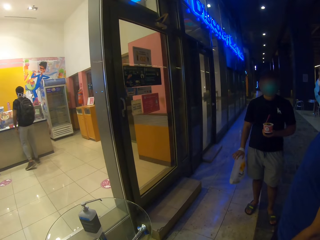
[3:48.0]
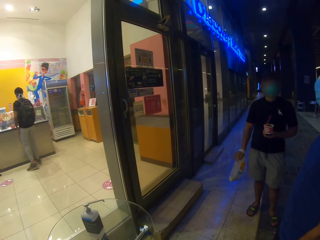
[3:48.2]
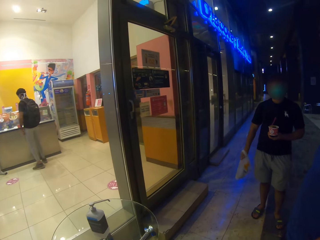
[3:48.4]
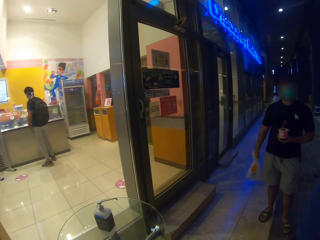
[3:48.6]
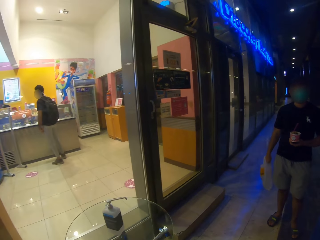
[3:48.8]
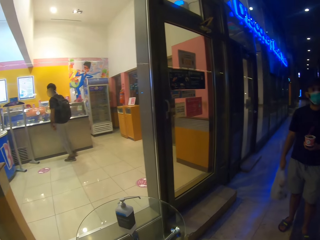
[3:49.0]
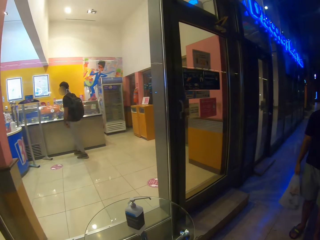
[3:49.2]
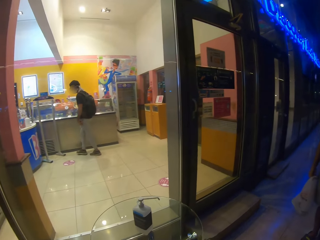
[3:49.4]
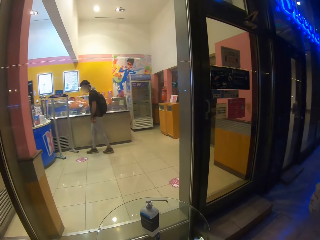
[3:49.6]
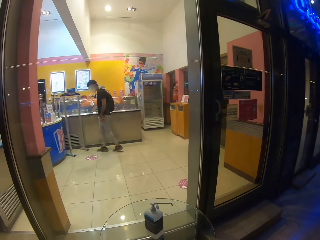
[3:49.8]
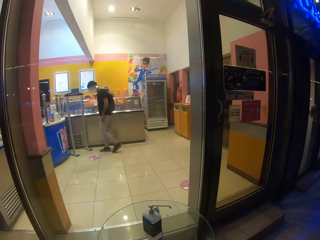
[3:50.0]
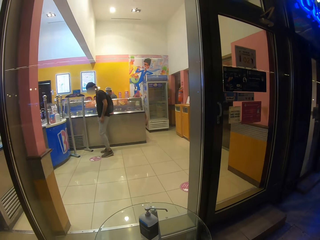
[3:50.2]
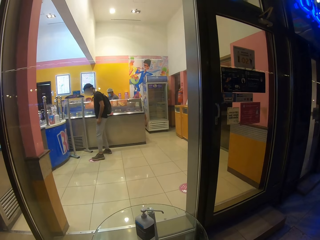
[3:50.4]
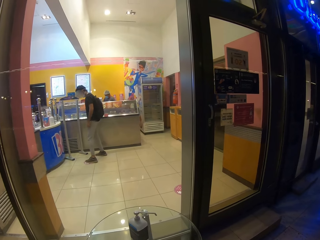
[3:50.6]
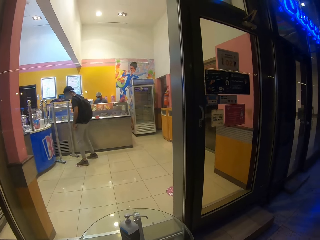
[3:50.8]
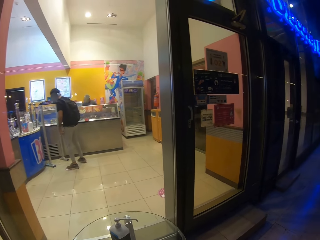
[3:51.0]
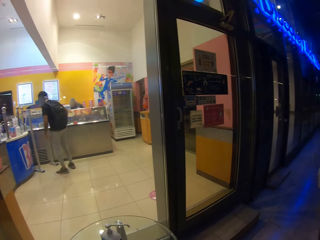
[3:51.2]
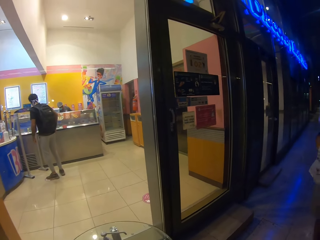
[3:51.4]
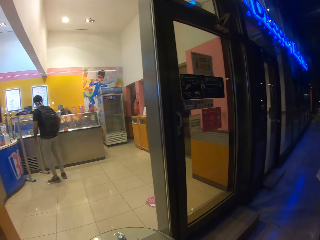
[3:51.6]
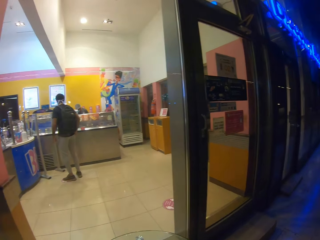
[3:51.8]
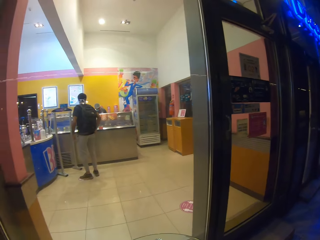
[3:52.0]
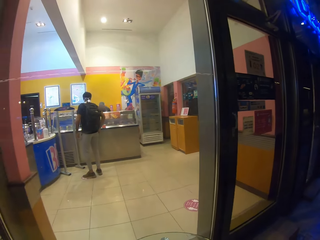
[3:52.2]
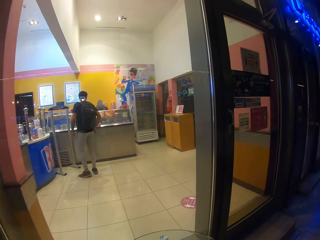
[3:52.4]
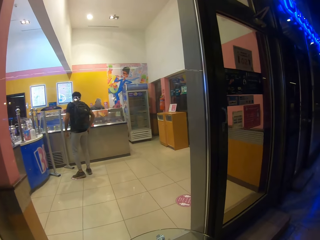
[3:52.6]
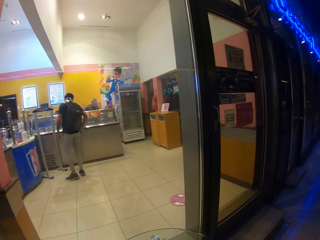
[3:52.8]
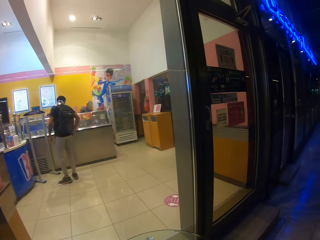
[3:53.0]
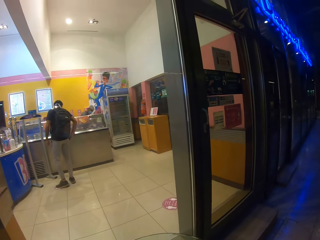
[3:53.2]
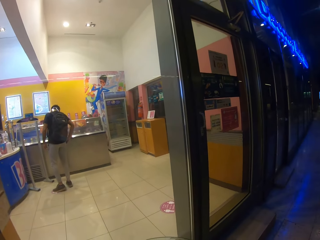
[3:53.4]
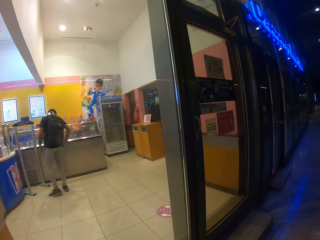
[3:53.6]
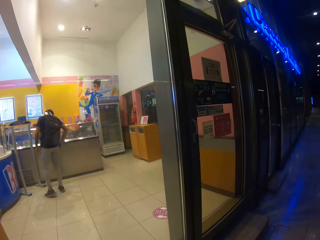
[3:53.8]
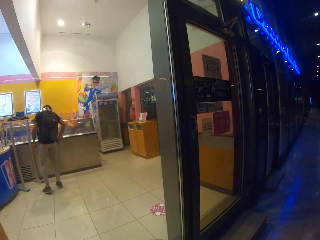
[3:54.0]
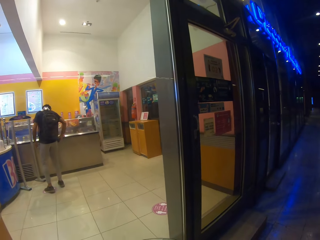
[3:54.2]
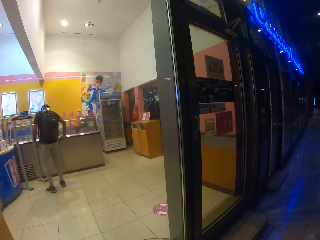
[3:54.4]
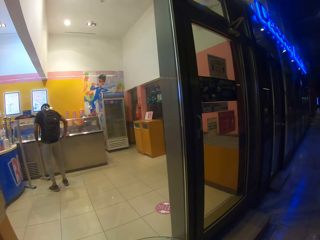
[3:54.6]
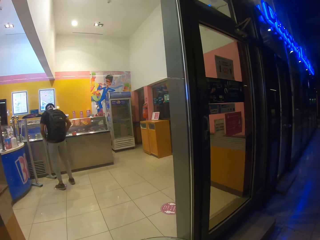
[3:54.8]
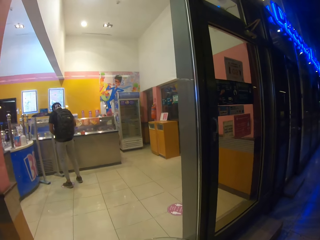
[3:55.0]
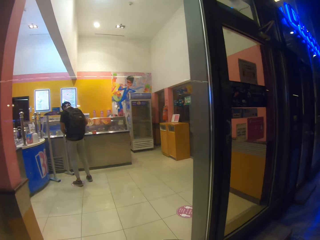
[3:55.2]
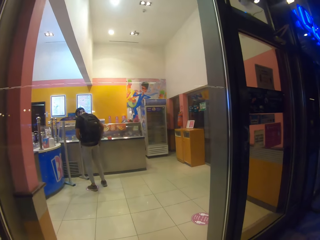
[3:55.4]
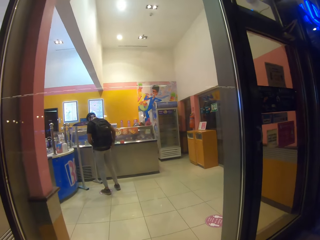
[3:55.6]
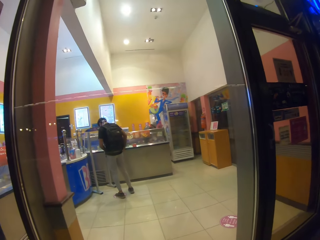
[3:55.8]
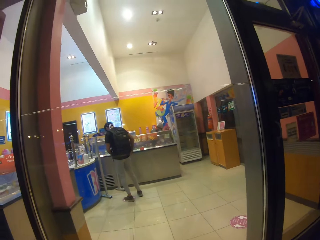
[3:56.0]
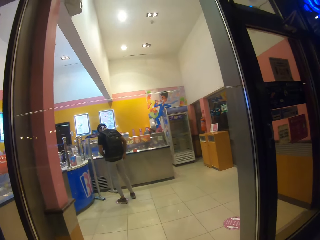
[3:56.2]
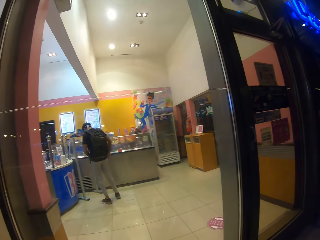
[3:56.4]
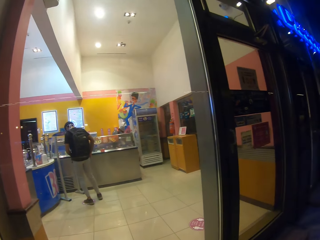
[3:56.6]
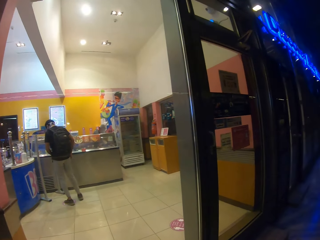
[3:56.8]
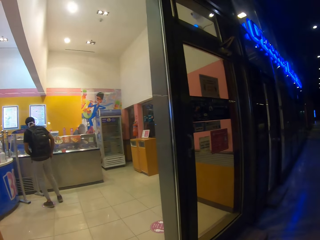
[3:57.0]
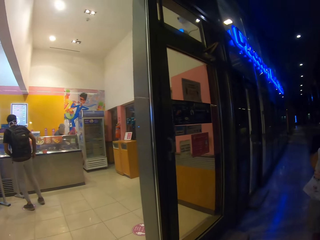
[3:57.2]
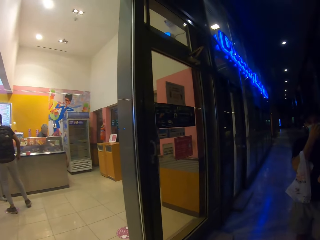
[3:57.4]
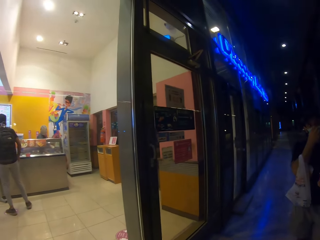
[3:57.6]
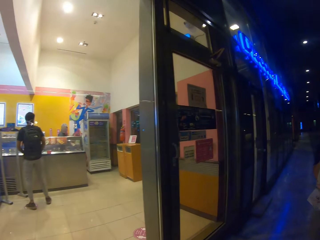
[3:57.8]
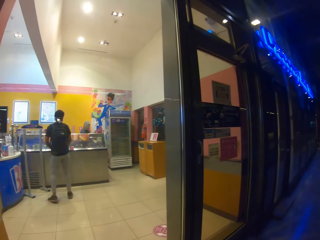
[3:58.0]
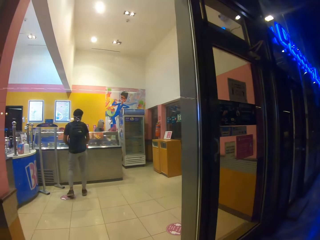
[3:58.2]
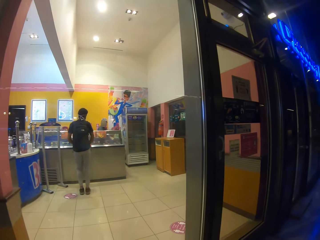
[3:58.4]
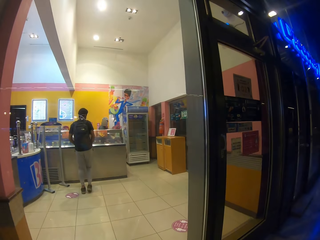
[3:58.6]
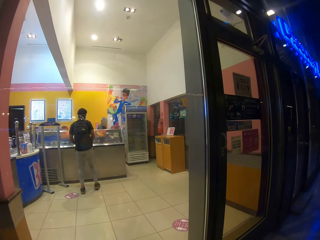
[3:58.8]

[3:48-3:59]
A person adjusts the plastic bag. The camera wearer looks through the glass panel of the shop. The person walks inside the shop.

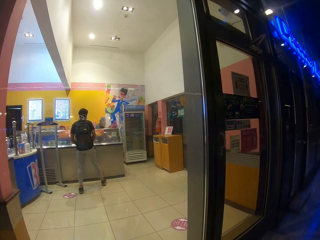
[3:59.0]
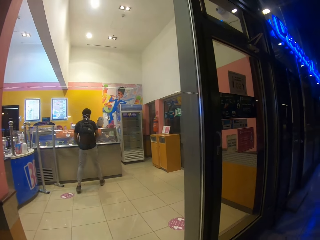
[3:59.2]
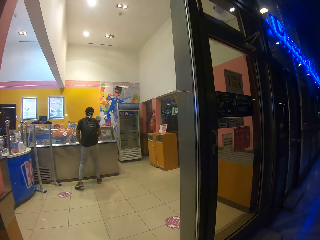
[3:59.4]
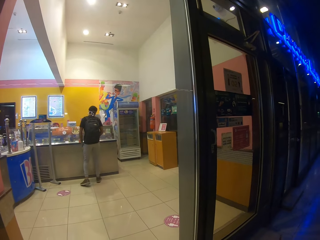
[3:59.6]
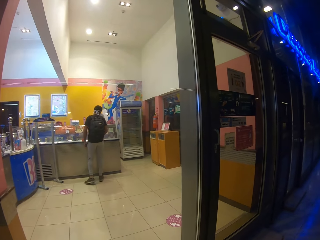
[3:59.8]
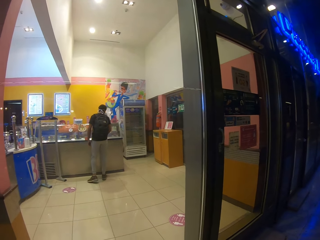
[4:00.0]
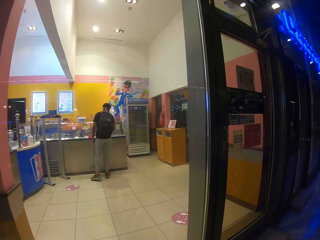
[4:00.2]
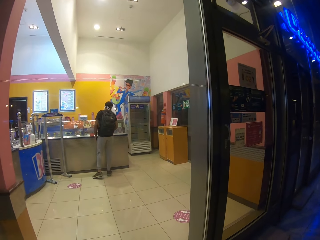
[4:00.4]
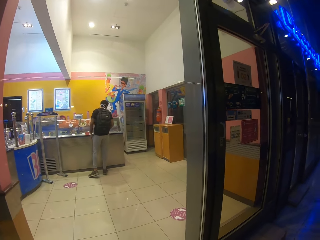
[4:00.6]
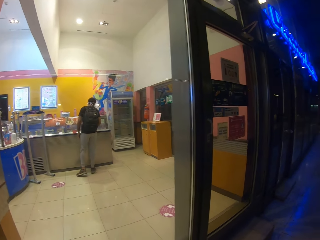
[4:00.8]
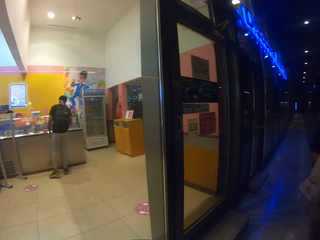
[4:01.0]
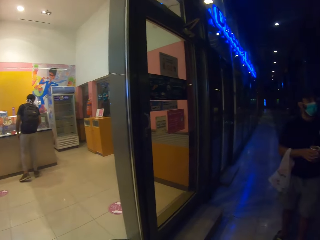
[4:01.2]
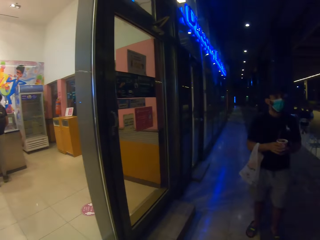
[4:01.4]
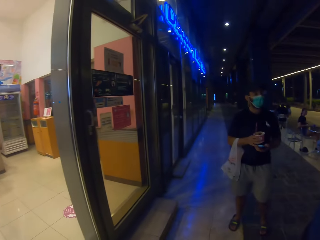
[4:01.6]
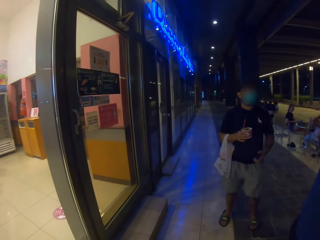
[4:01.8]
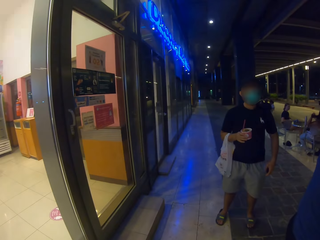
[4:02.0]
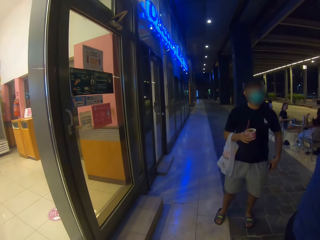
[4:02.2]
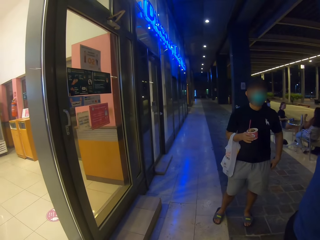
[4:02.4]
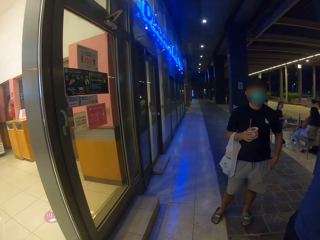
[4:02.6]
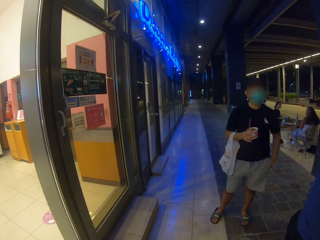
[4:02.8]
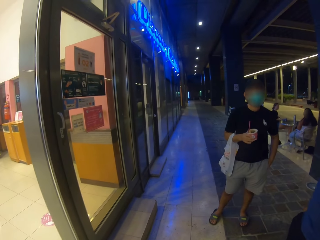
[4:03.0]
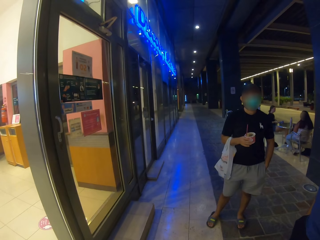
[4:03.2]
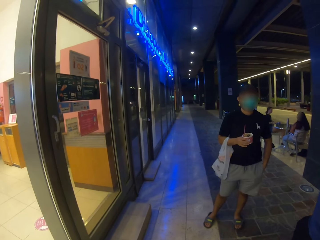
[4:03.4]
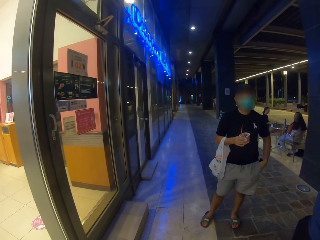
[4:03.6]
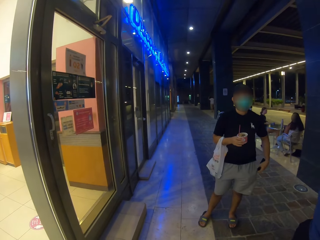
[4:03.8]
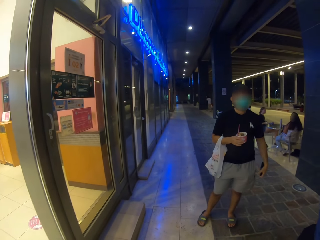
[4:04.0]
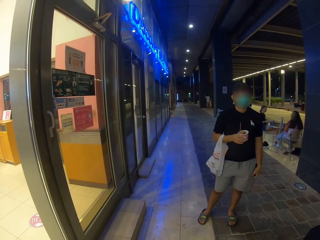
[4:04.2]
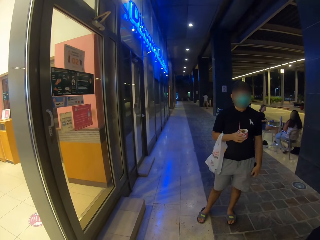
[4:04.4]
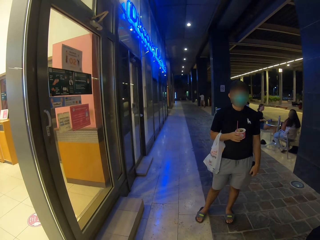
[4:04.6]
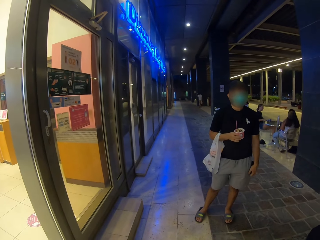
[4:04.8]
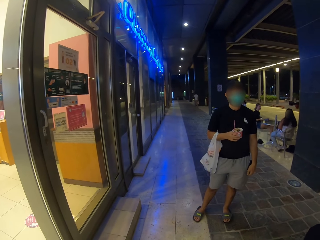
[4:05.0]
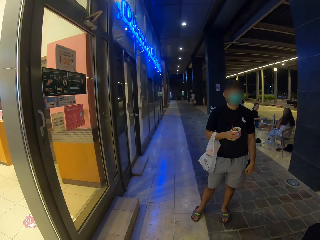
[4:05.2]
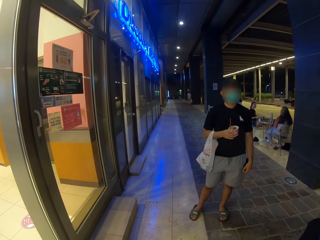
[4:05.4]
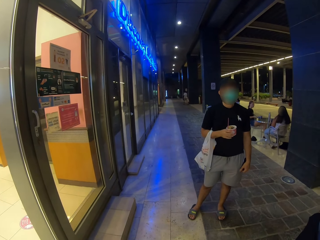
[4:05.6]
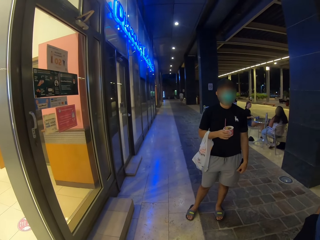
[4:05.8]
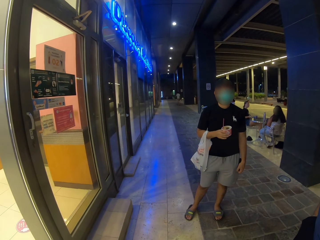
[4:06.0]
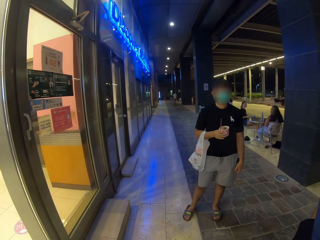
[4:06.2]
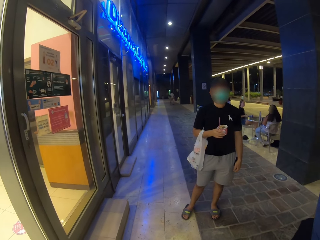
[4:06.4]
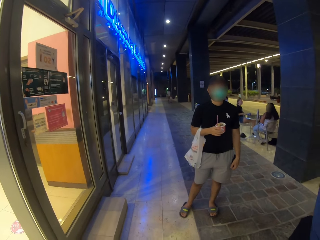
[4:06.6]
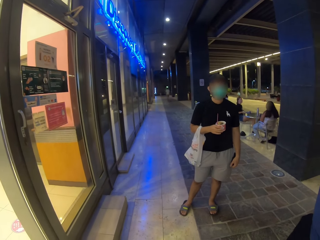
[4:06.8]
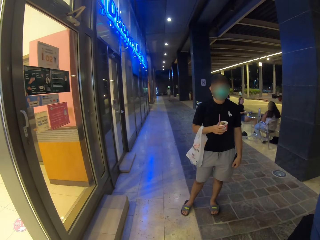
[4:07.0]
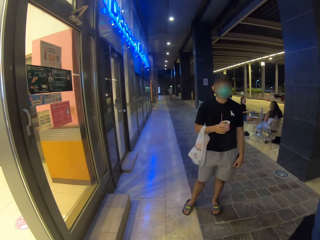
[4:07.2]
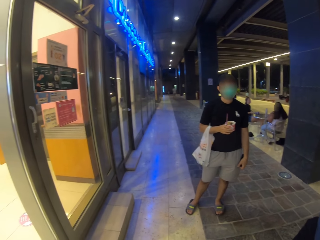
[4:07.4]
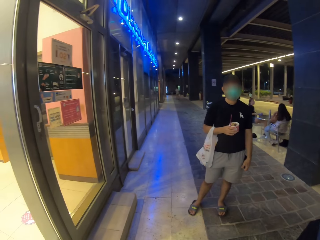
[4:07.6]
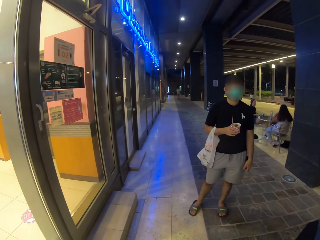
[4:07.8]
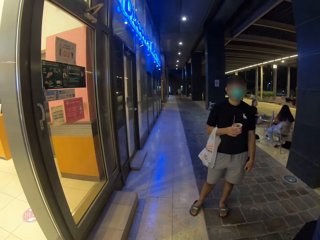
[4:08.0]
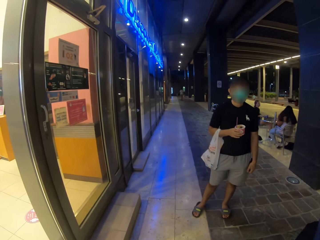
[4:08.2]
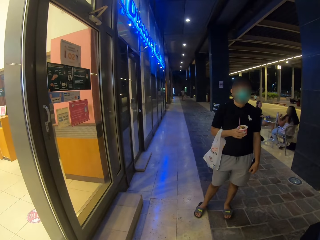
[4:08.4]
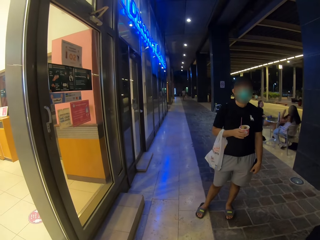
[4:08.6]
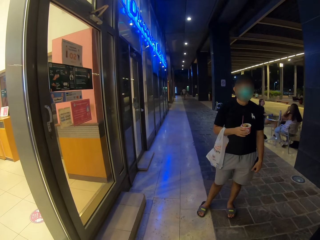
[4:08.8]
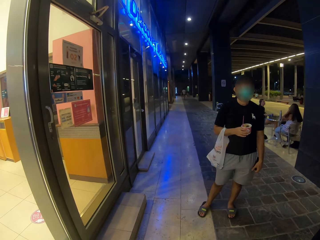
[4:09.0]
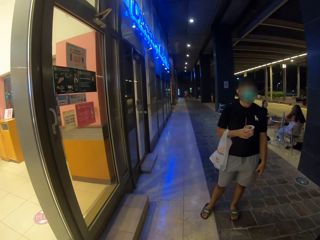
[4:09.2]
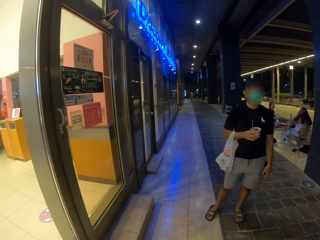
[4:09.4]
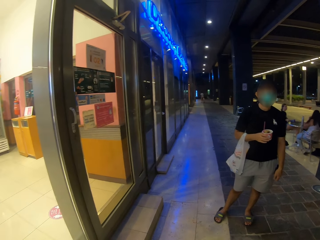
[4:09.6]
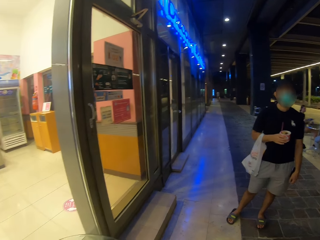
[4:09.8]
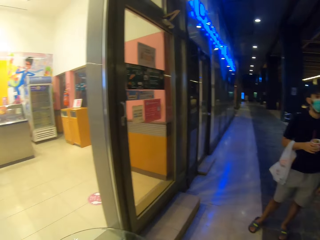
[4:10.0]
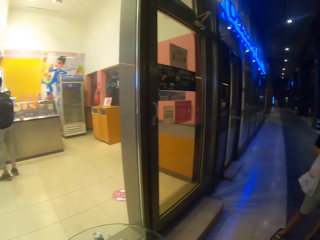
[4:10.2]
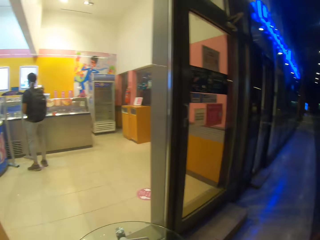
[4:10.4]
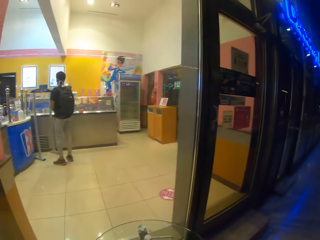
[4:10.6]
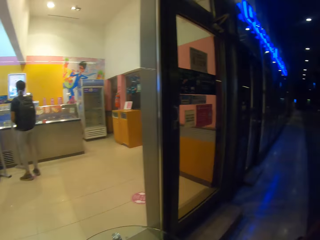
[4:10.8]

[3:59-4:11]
The person pockets in the building. A man dialogues with another man. A man holds ice cream and a shopping bag. The camera wearer looks around.
